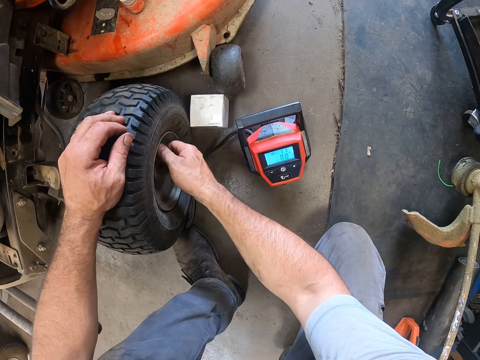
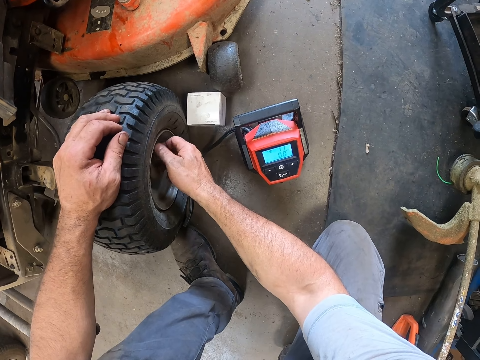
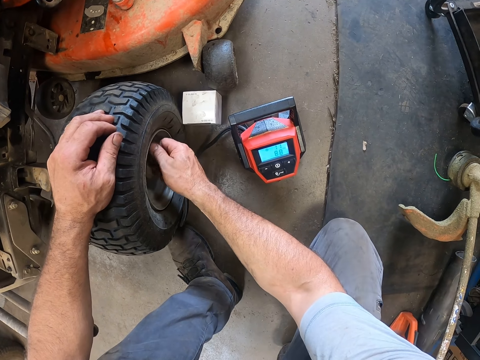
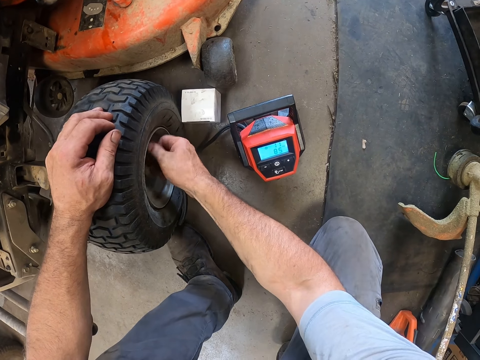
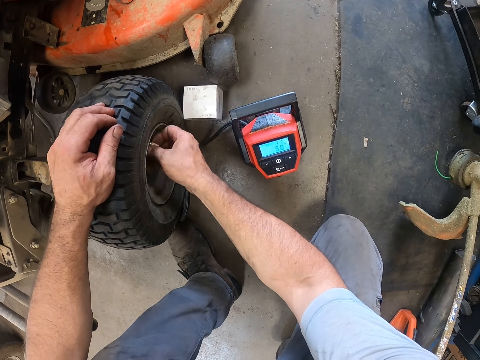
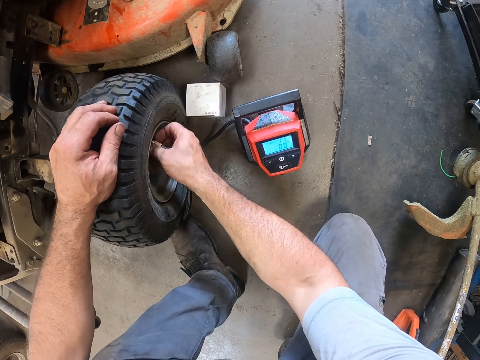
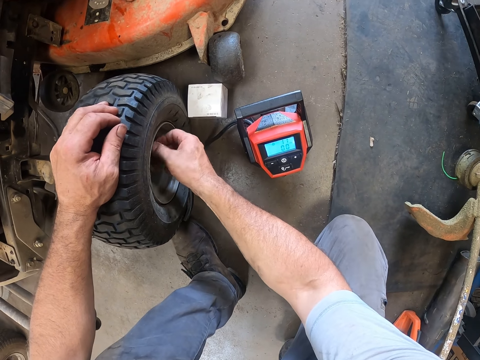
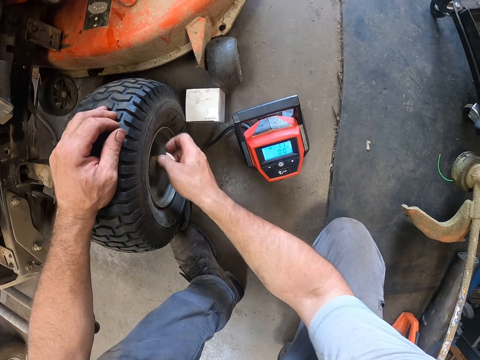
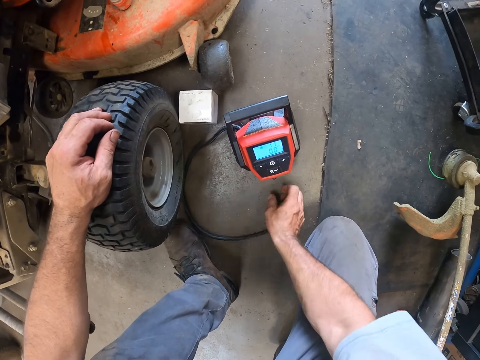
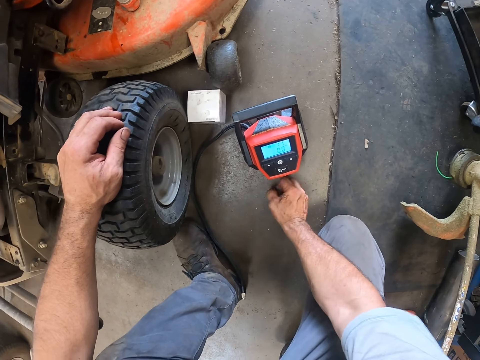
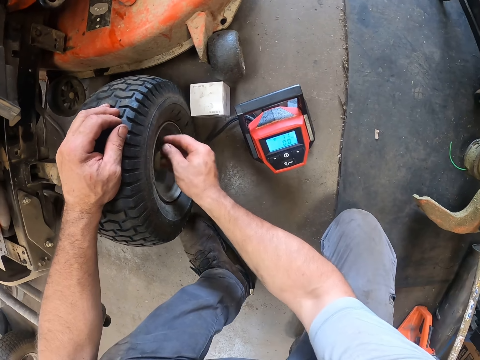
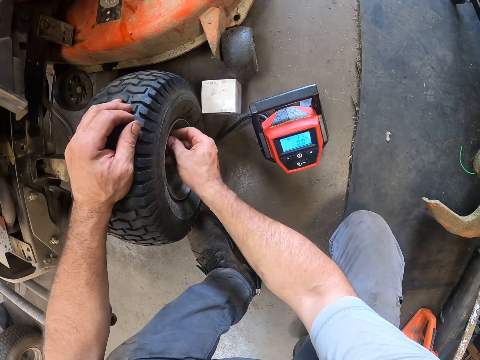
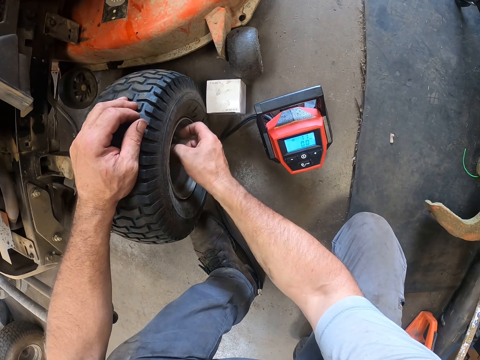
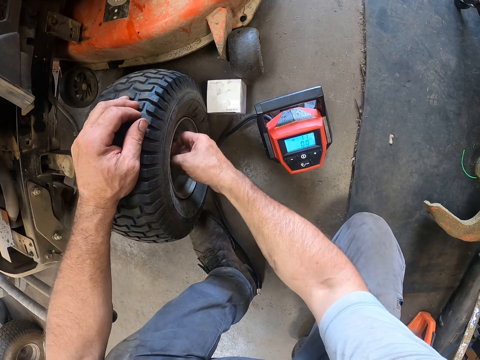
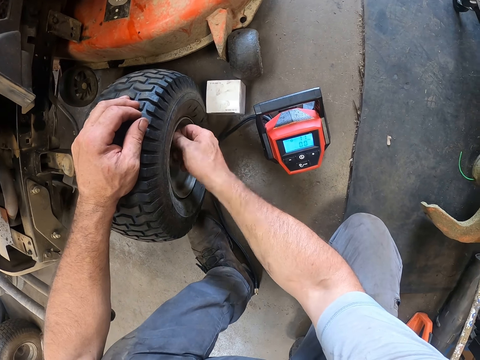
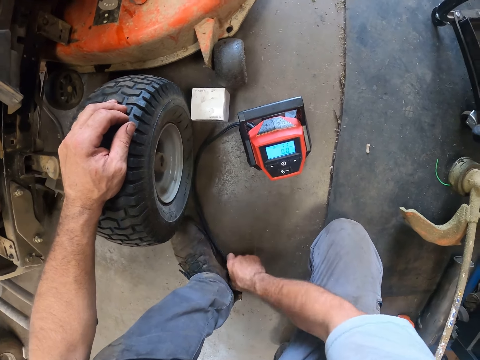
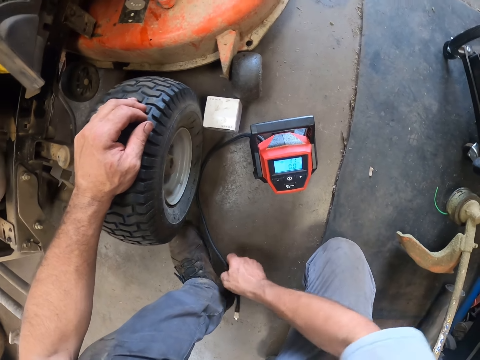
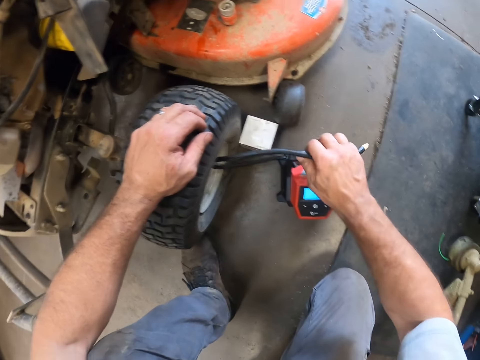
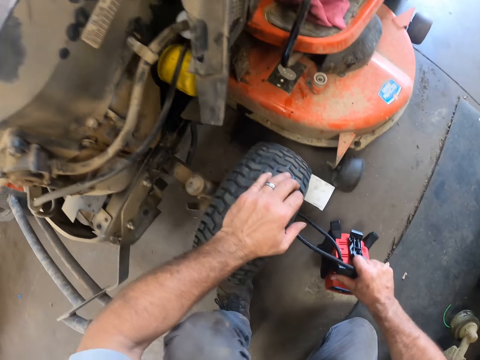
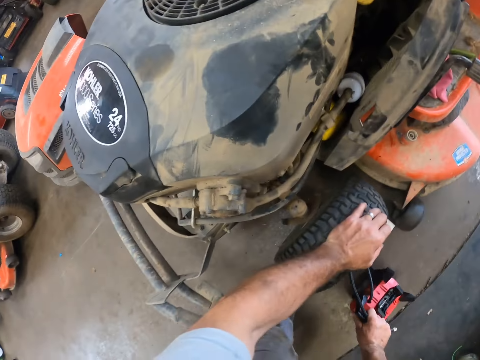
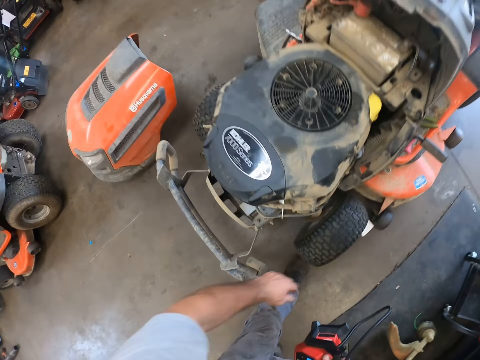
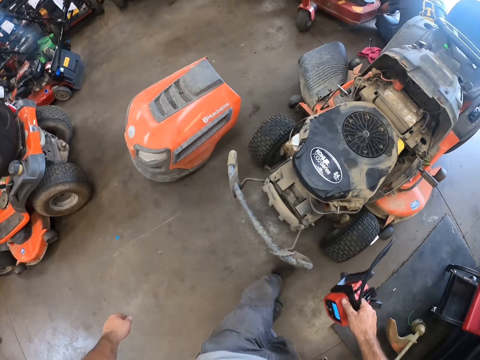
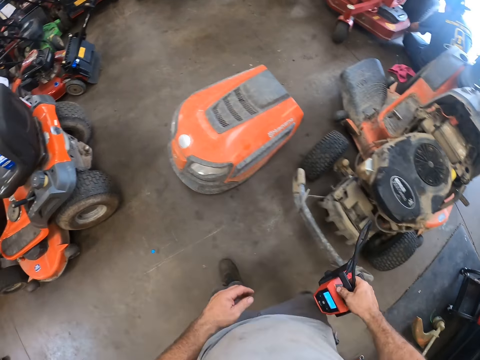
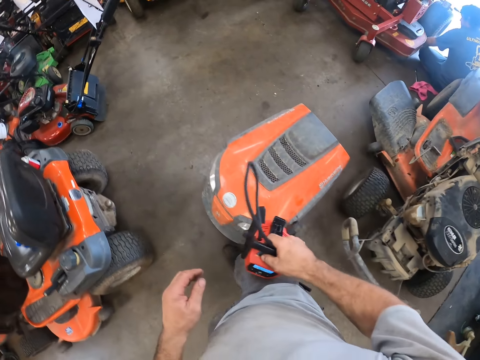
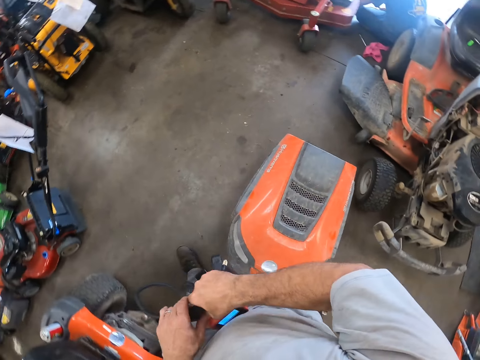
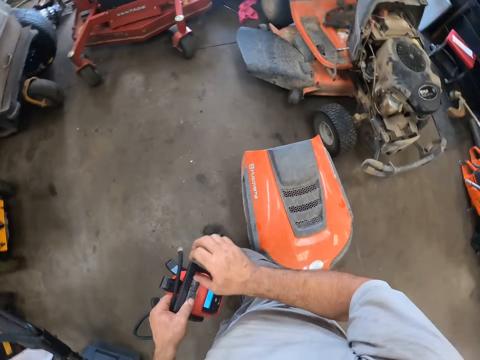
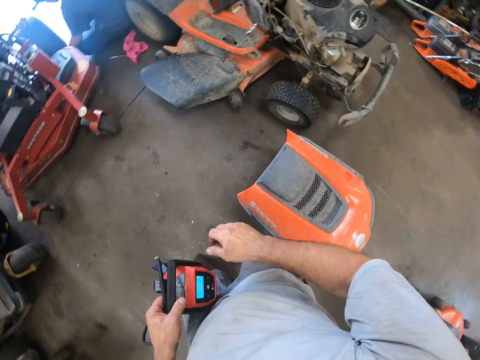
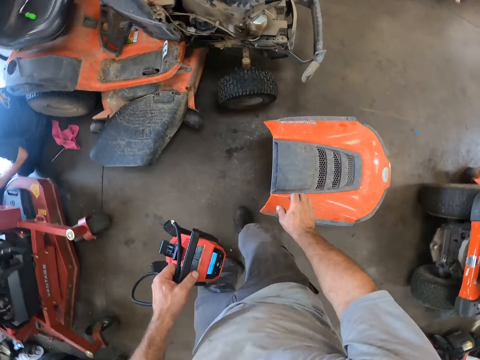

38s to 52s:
The camera wearer picks up the cap on the floor with his right hand. He closes the air valve with the cap. He picks up the air pump hose with his right hand. He takes the barometer. He carries the air pump with his right hand. He walks around the lawn mower in the garage.

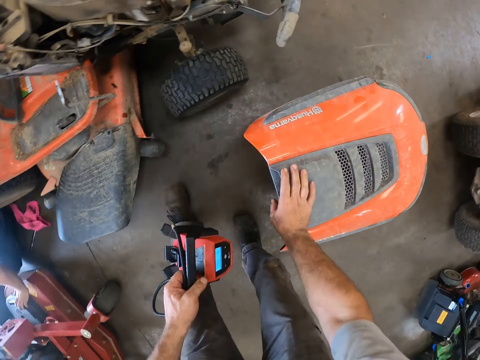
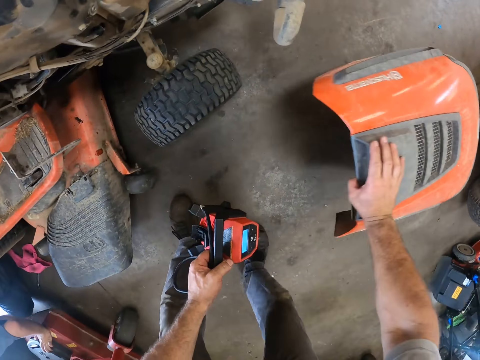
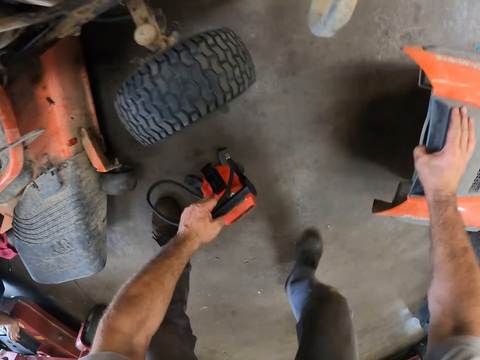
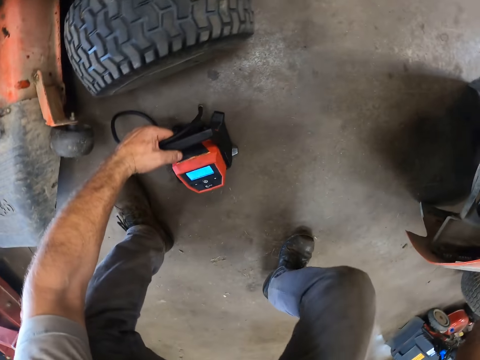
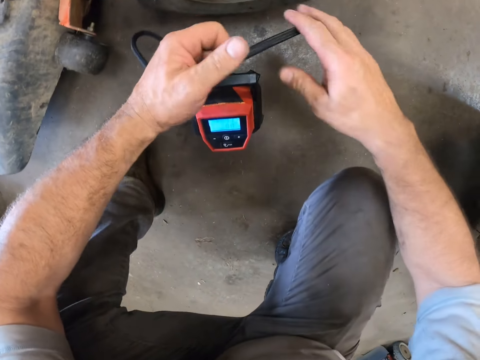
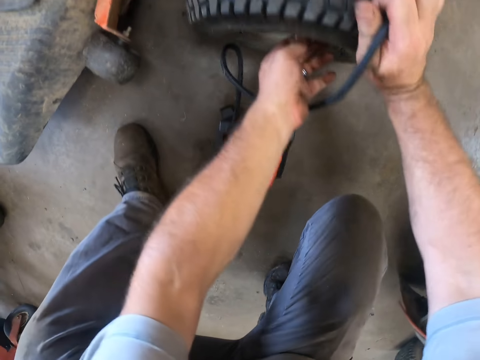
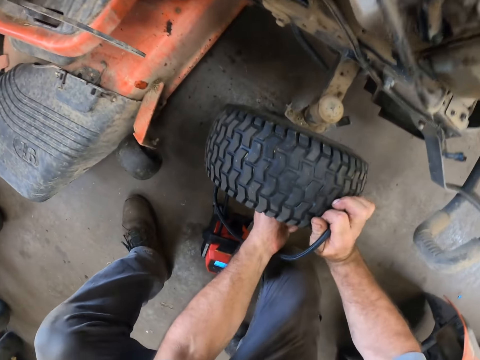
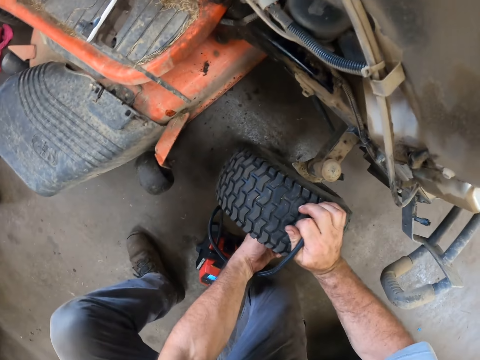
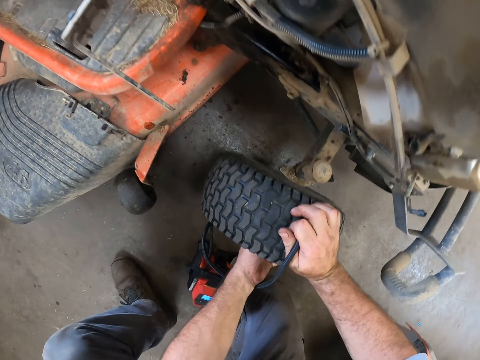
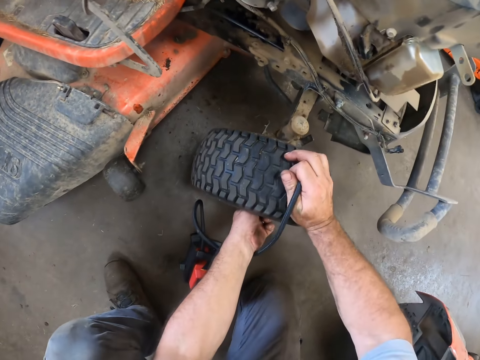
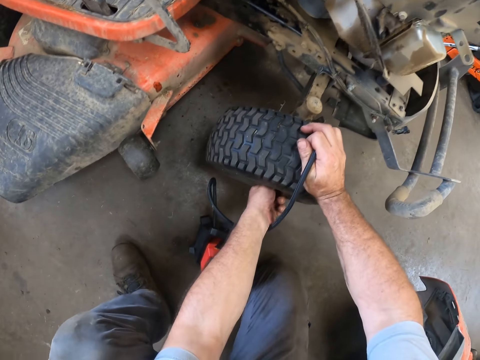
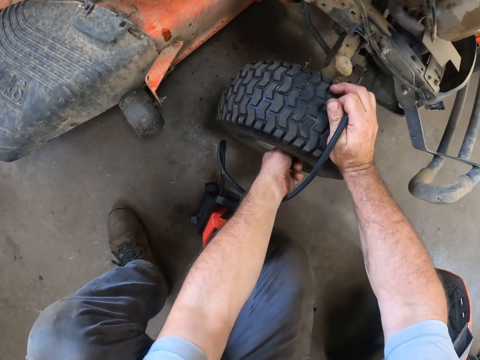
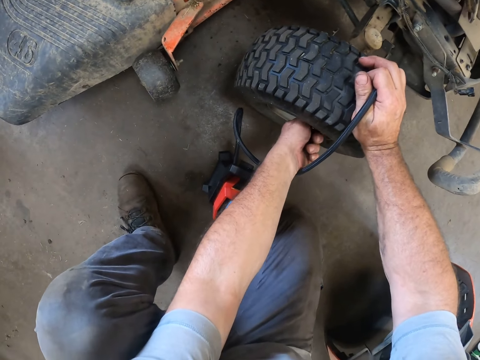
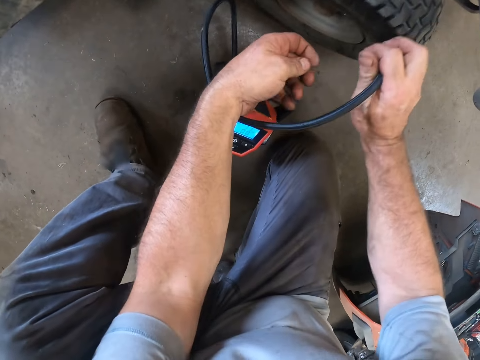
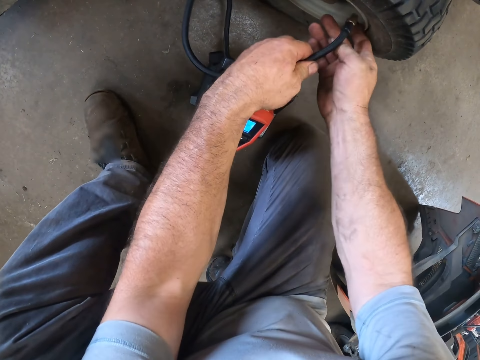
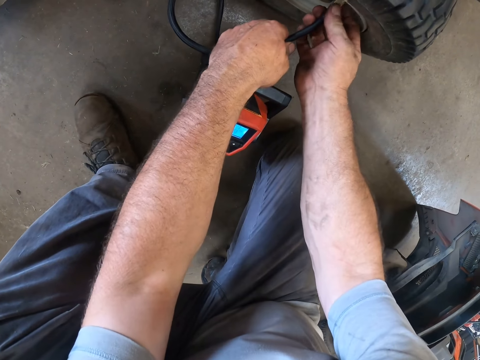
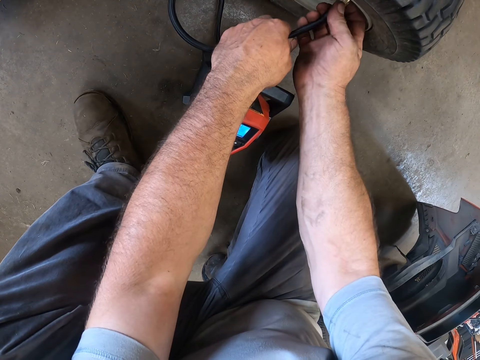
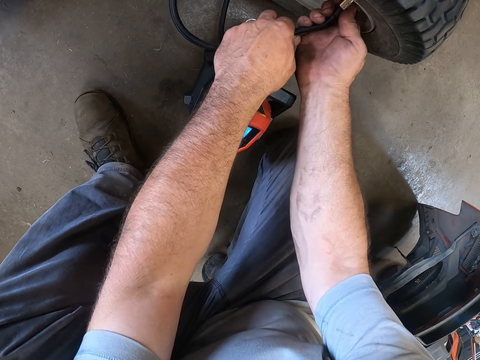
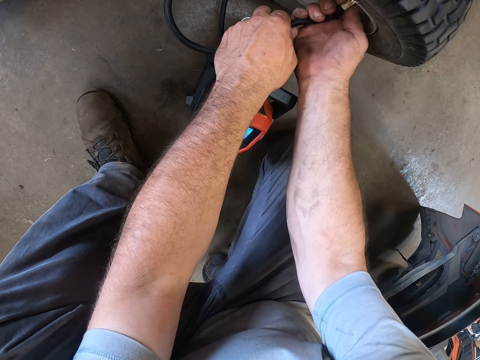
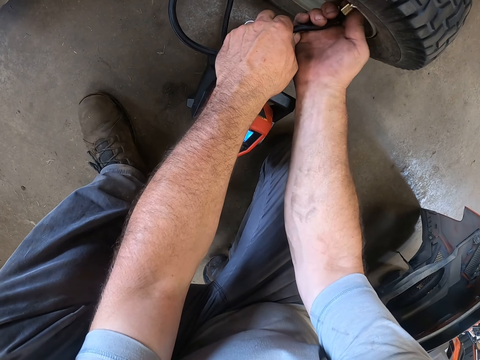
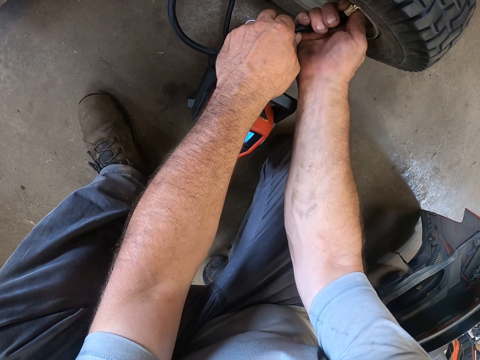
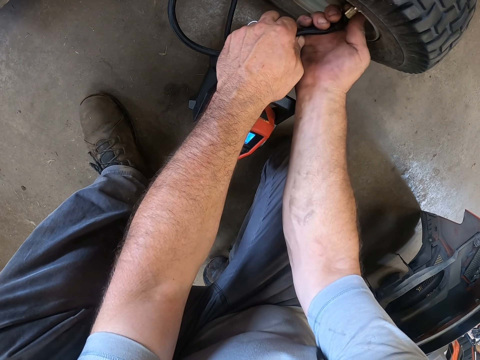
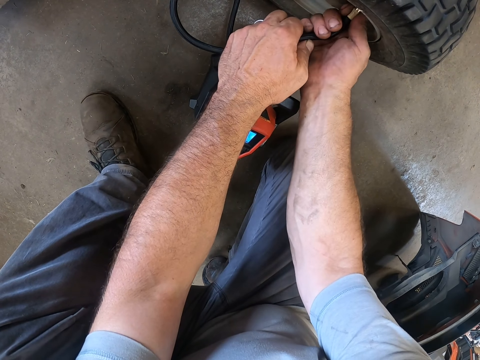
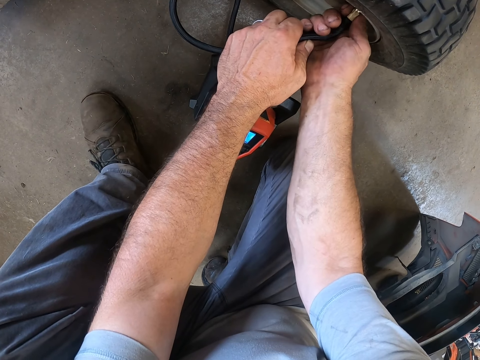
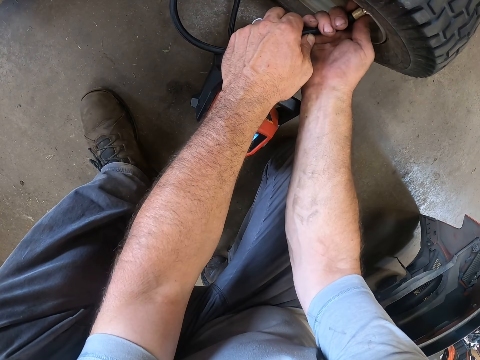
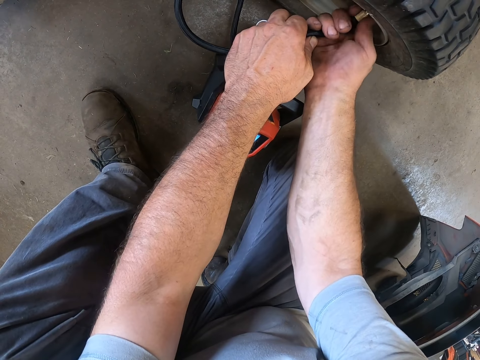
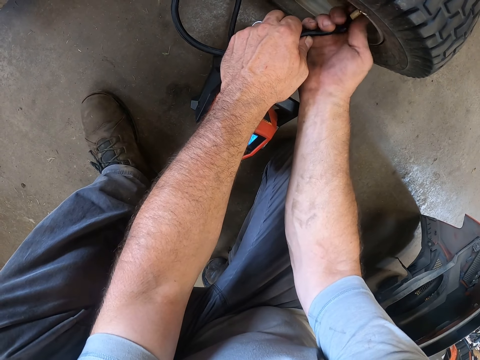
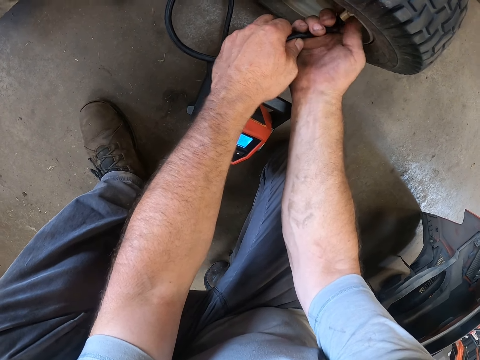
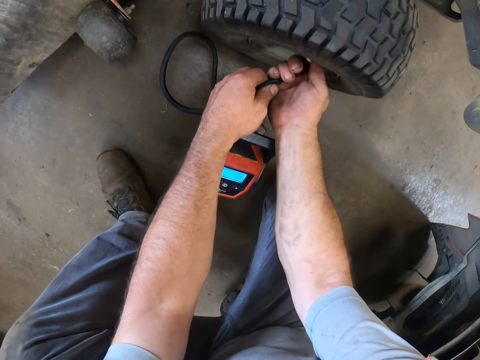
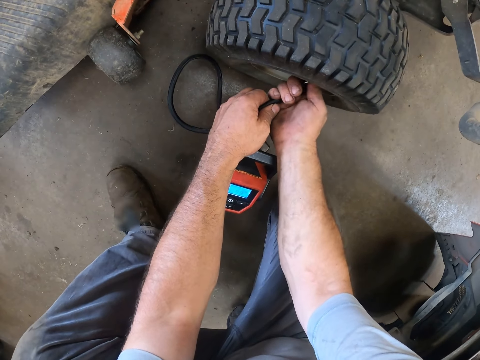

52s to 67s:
The camera wearer moves a cover of the lawn mower on the floor. They hold a motor bike spare on the floor. They drop the air pump on the floor beside the lawn mower. They open the cap on the air valve of a wheel. They attach the air pump to the air valve.
